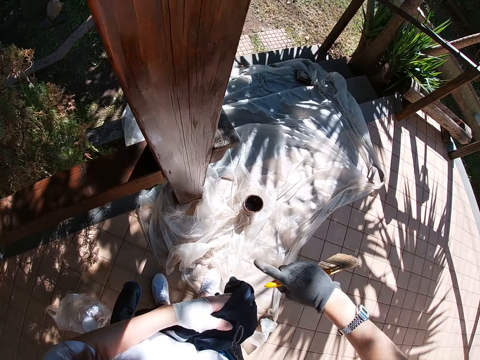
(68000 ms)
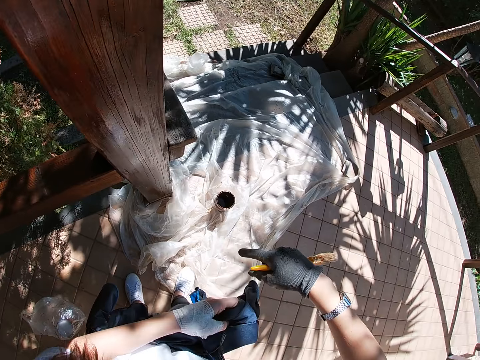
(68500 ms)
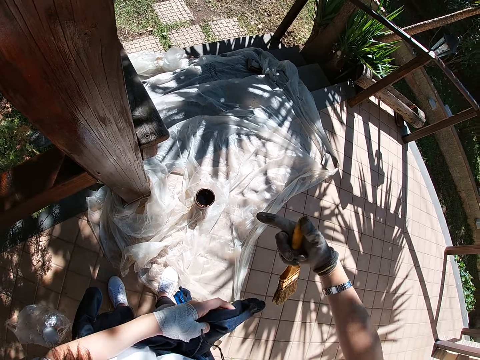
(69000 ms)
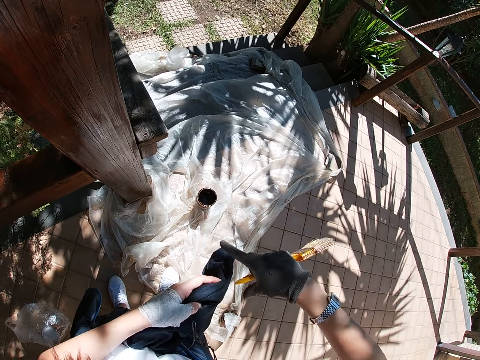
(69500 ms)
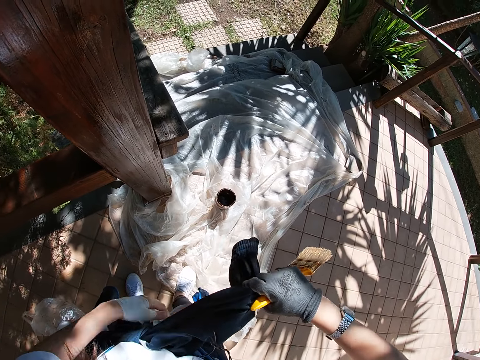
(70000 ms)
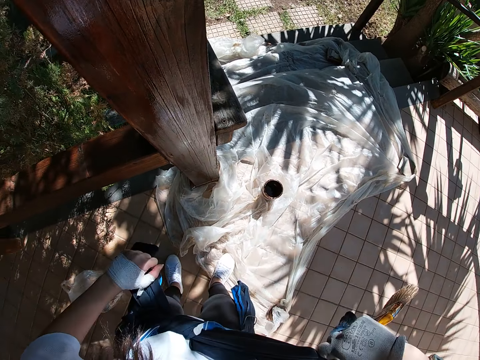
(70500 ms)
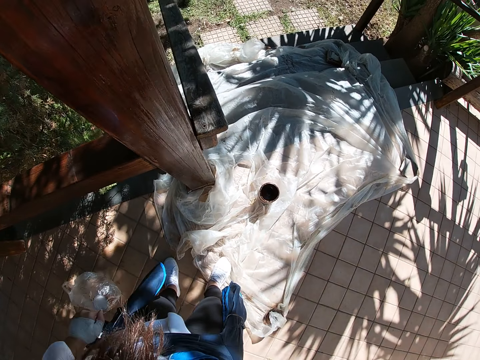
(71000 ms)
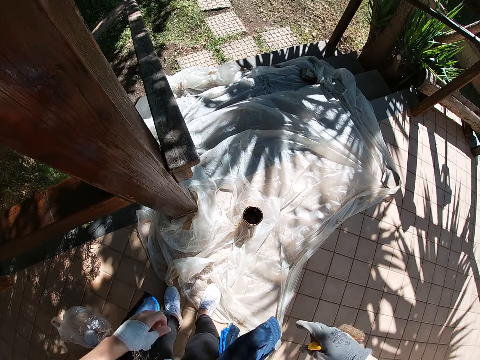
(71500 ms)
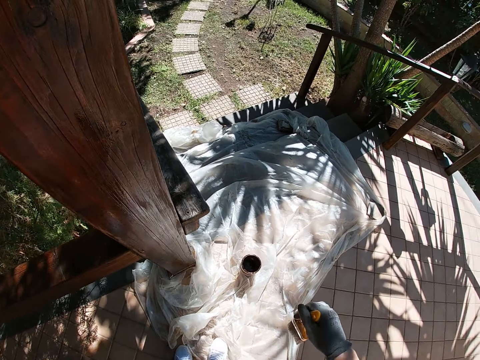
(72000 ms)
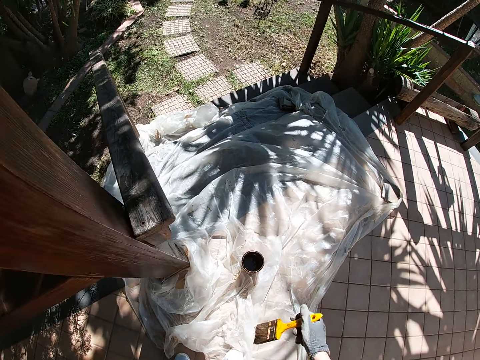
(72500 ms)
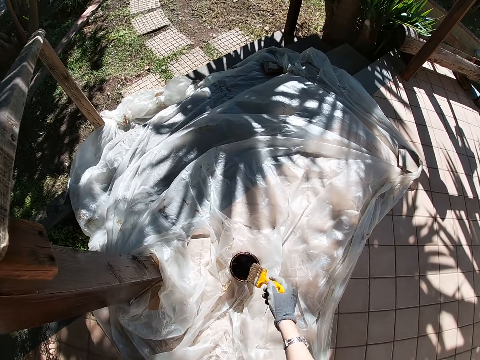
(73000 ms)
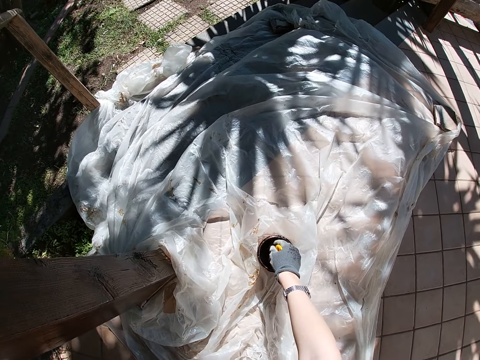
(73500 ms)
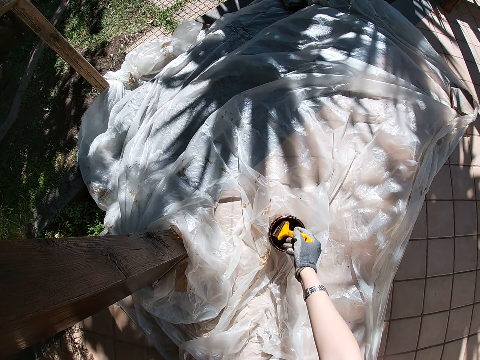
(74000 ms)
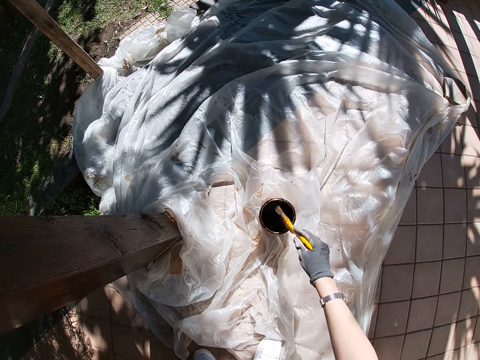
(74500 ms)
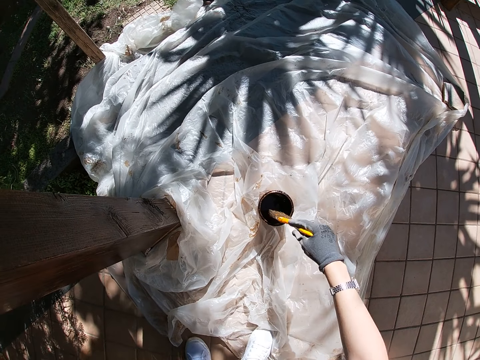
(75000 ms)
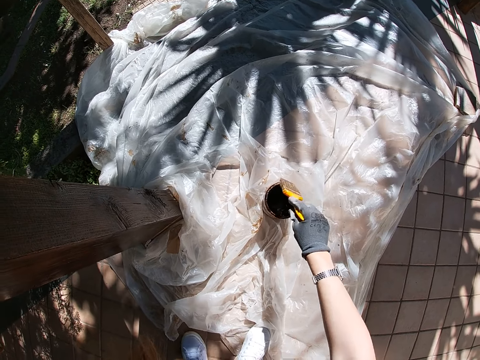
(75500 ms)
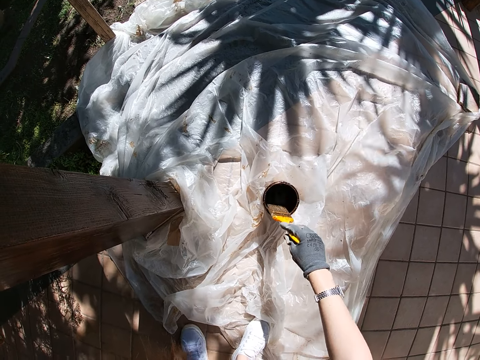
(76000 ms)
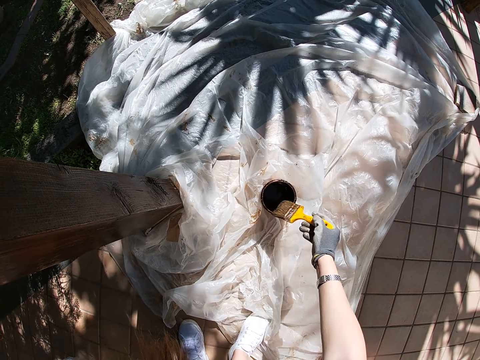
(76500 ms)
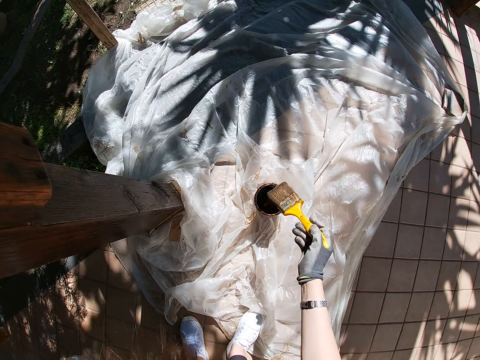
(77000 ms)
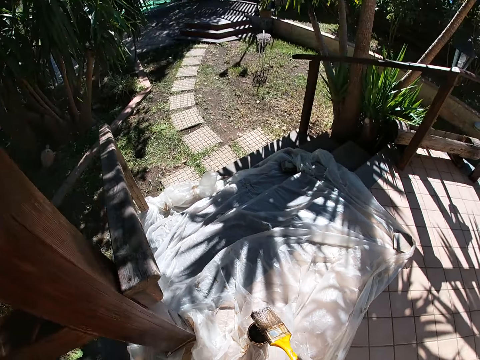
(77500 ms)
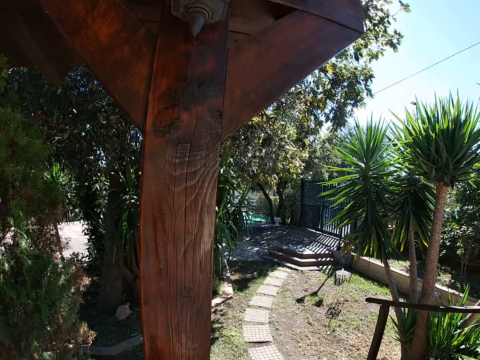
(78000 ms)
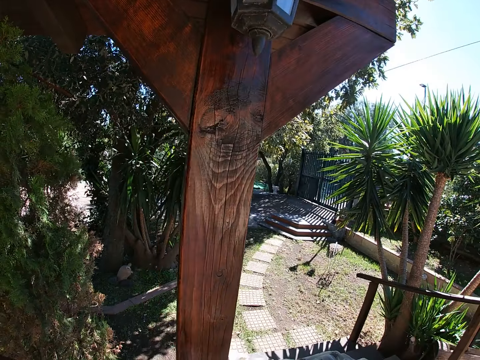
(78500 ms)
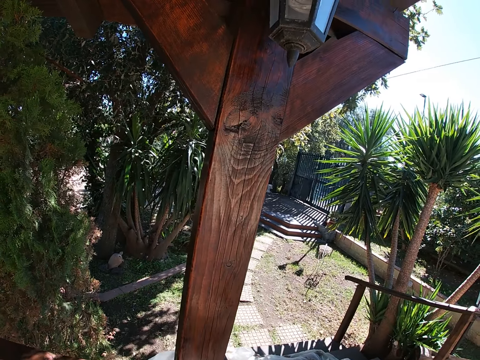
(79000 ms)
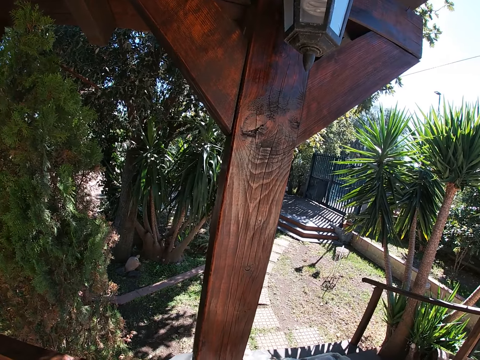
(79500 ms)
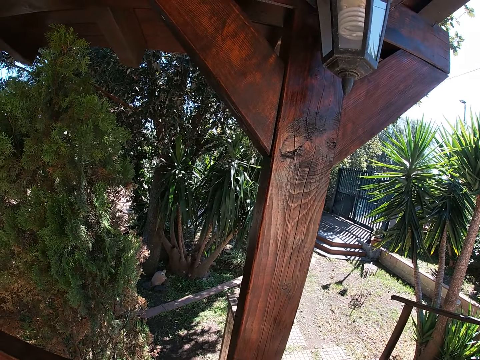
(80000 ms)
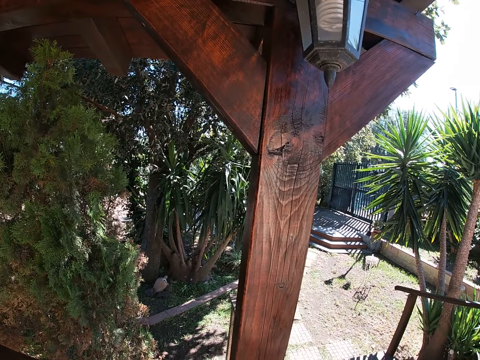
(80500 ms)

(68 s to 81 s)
The camera wearer fastens the cloth on his waist firmly with both hands. He dips the paintbrush into the paint container. He removes the paintbrush from the paint container. He wipes excess paint off the brush.

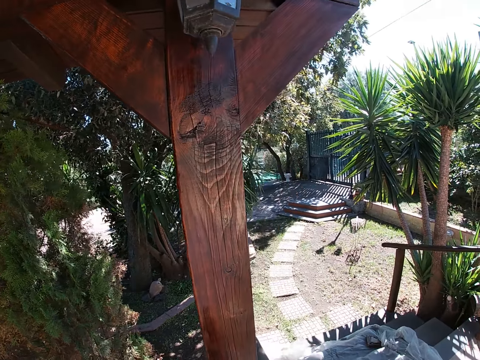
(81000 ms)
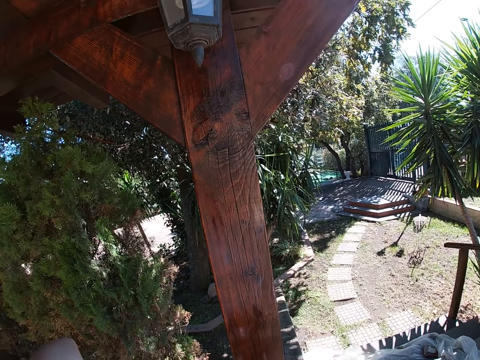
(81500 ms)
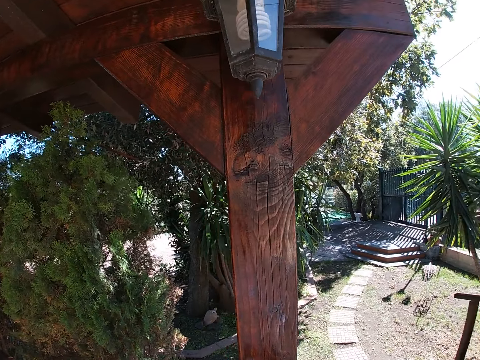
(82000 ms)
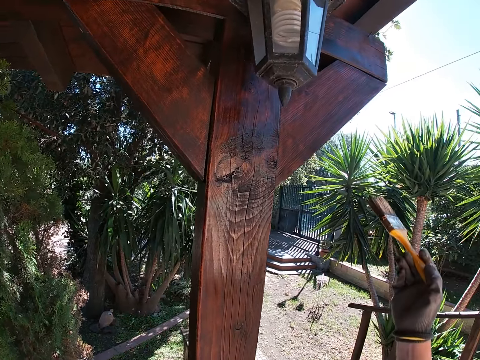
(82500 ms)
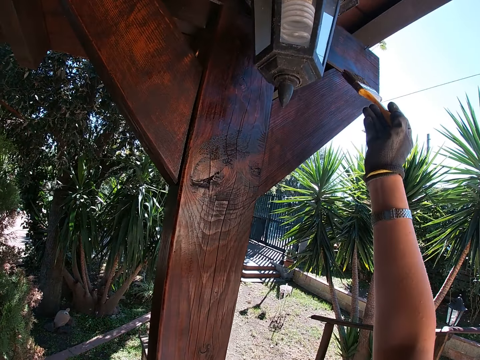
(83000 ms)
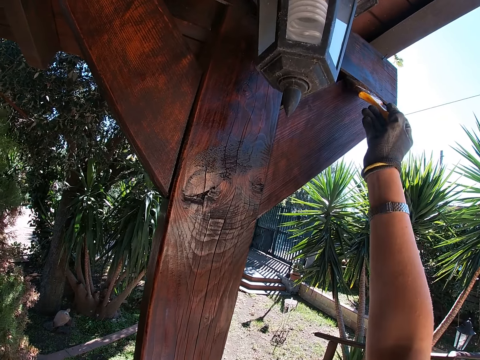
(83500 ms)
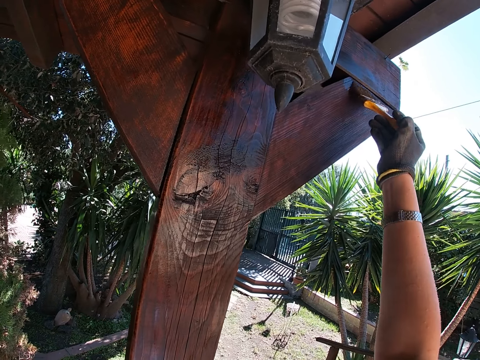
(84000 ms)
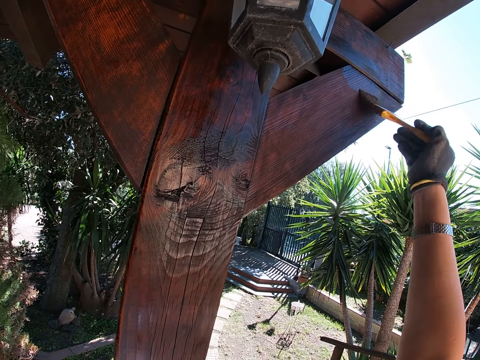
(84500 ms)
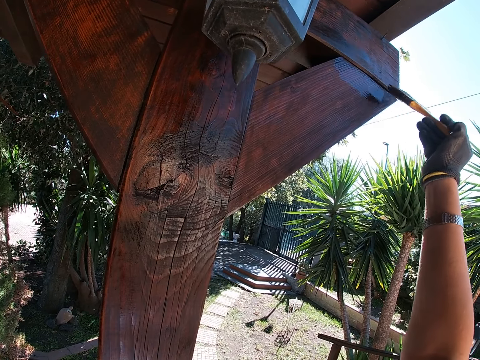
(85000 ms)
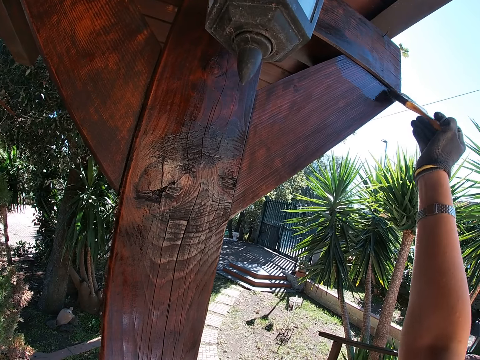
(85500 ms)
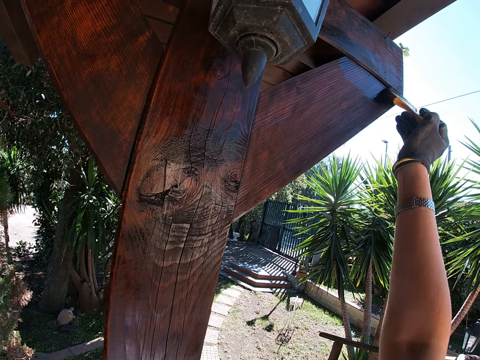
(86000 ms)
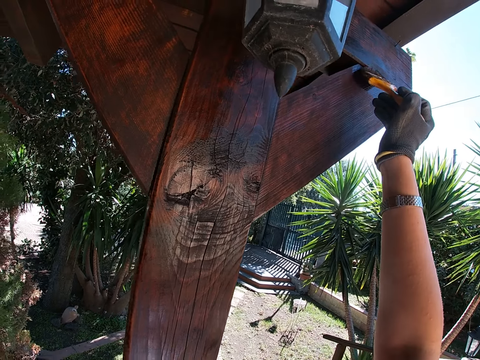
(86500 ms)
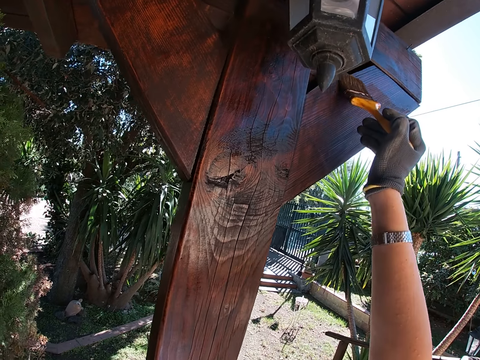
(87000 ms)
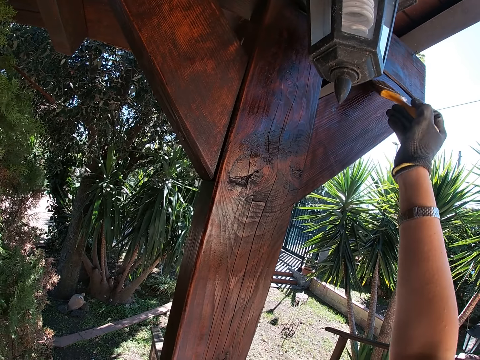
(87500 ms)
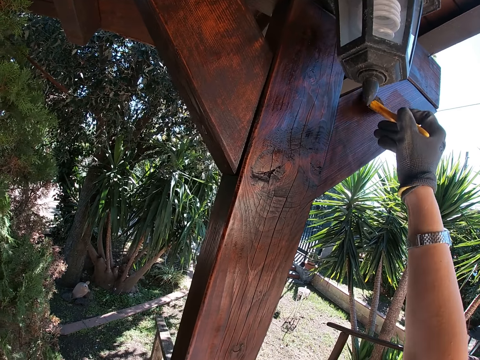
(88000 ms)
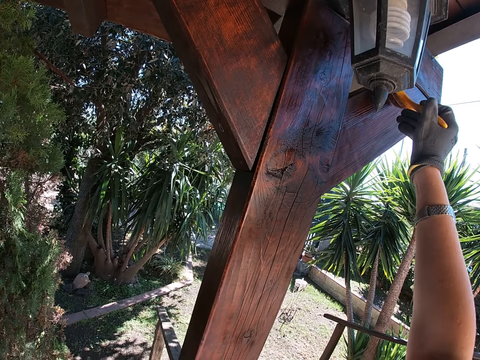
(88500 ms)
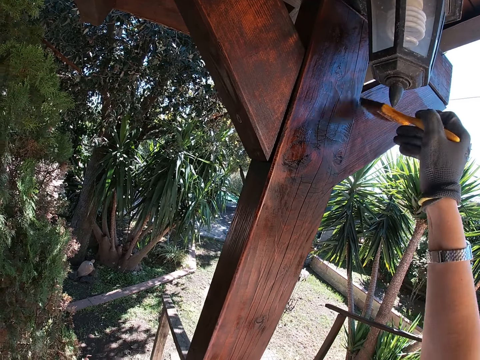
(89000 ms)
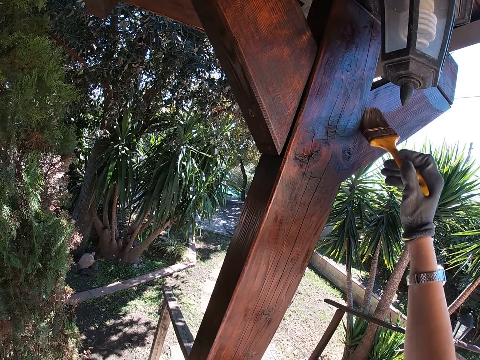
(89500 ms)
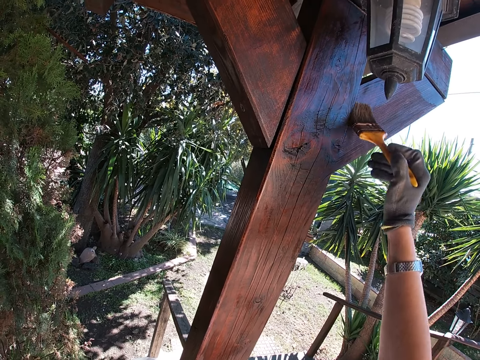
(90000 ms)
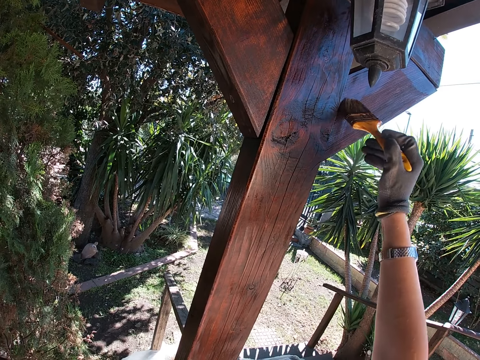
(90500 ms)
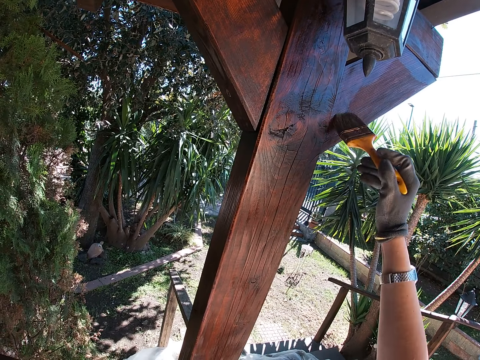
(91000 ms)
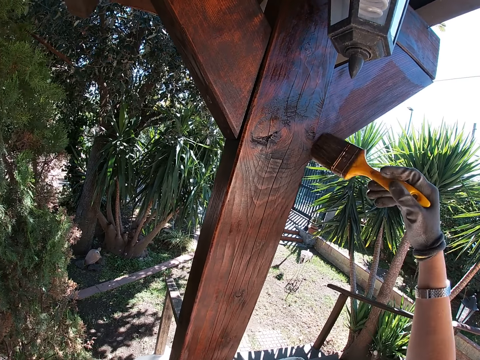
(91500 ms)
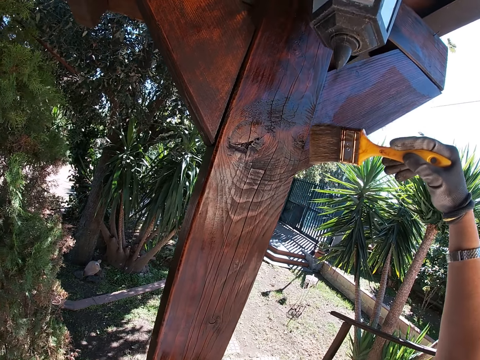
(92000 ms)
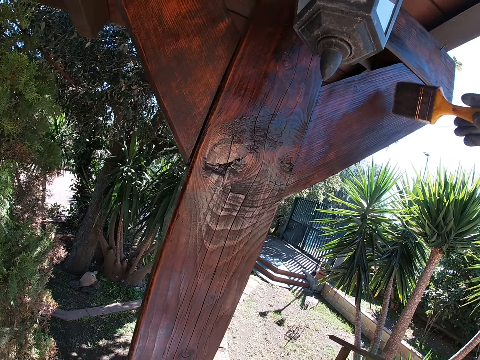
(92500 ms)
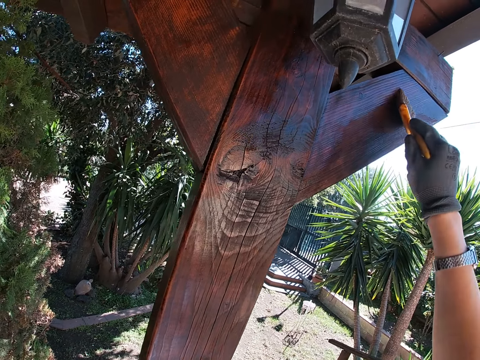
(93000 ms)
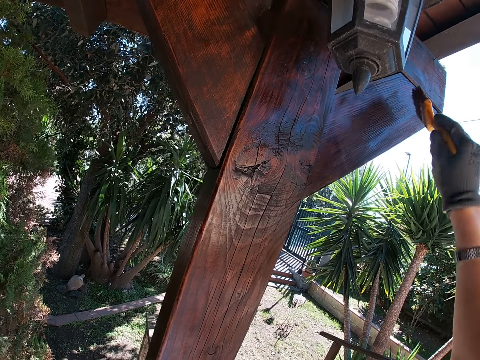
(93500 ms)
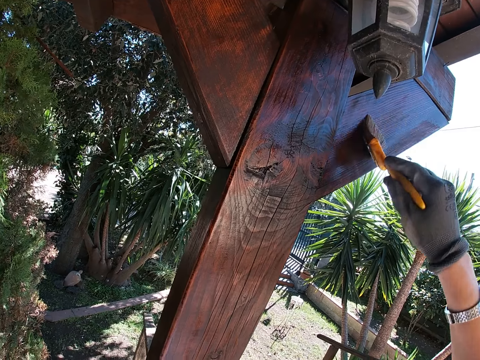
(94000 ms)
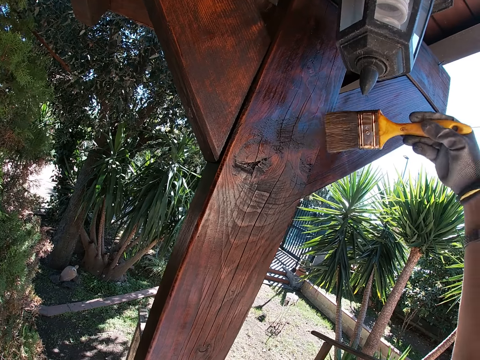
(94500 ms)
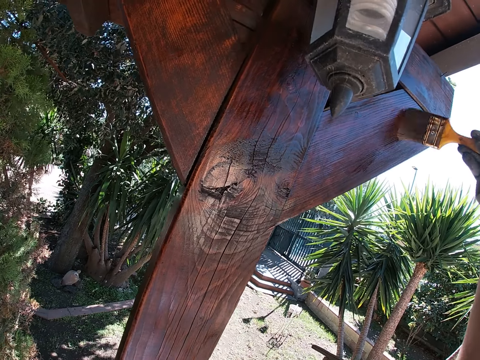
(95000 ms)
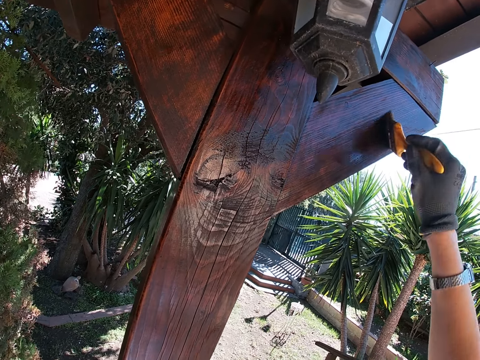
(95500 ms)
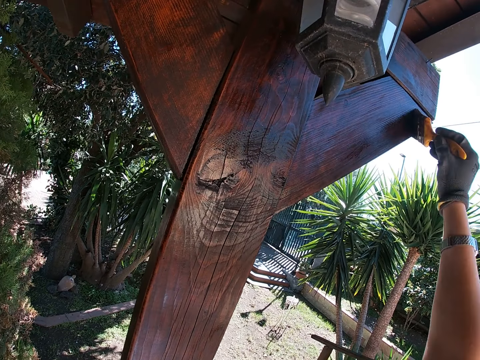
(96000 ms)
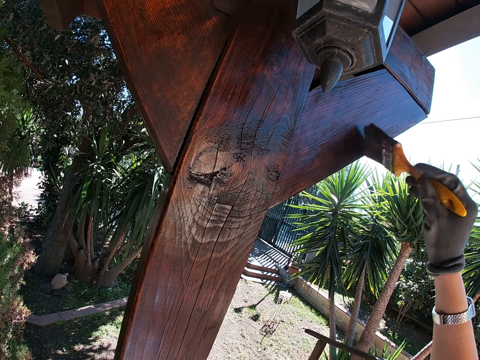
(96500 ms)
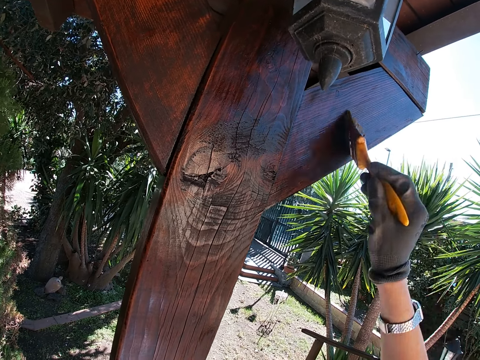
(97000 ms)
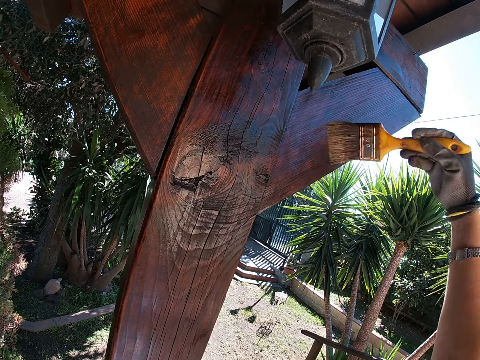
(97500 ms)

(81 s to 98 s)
The camera wearer paints the porch pillar.
